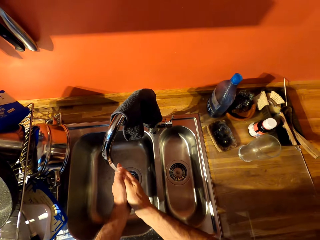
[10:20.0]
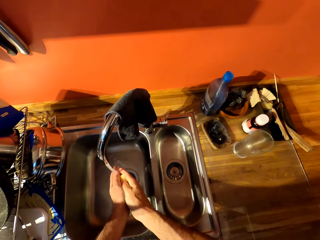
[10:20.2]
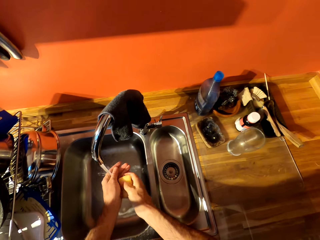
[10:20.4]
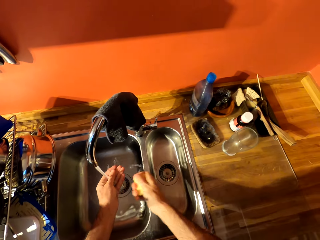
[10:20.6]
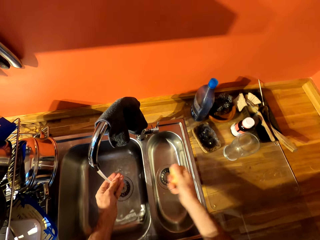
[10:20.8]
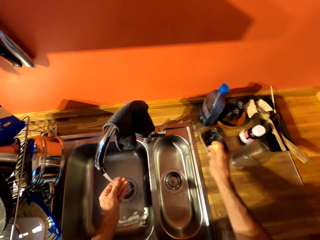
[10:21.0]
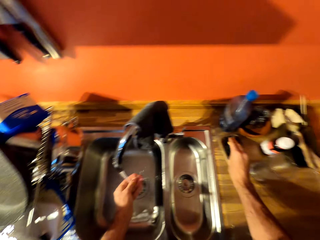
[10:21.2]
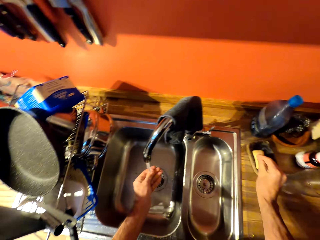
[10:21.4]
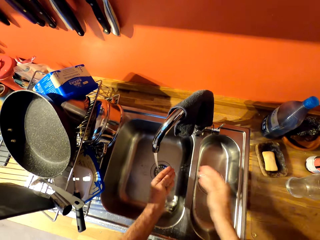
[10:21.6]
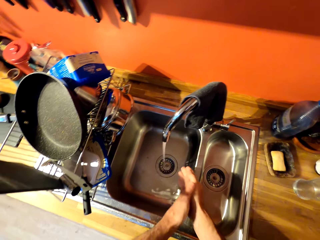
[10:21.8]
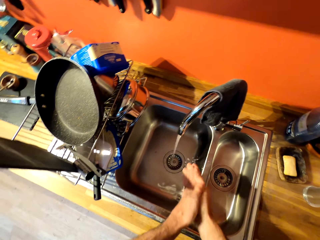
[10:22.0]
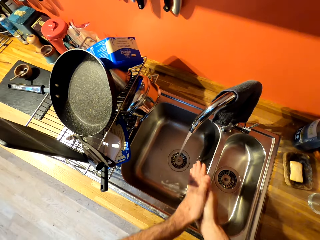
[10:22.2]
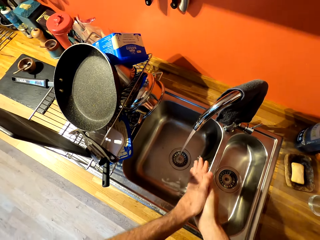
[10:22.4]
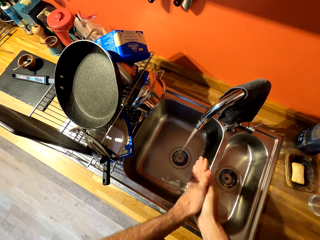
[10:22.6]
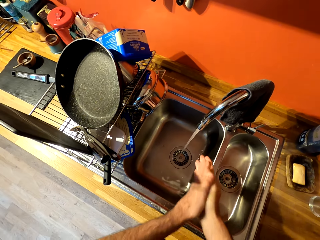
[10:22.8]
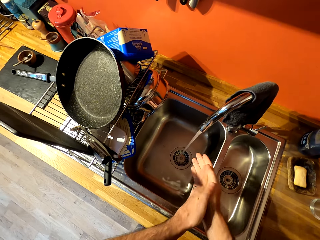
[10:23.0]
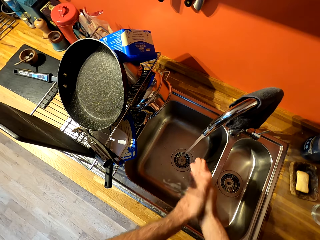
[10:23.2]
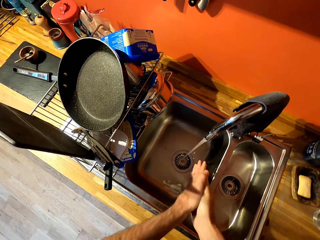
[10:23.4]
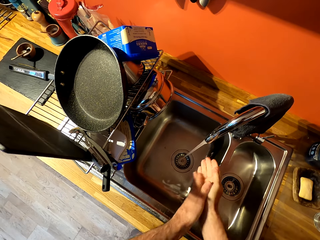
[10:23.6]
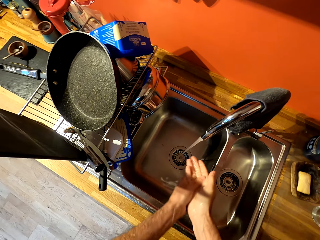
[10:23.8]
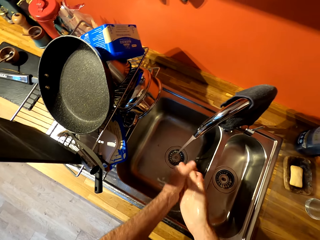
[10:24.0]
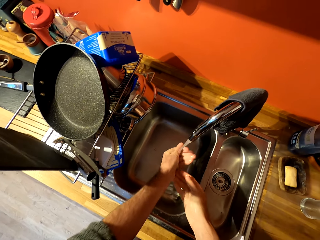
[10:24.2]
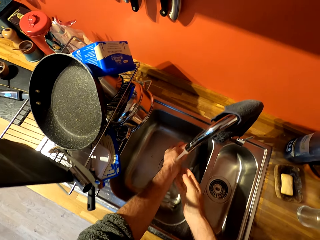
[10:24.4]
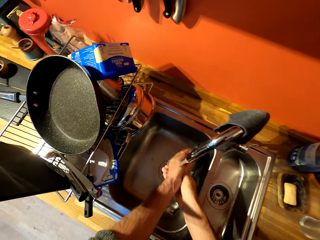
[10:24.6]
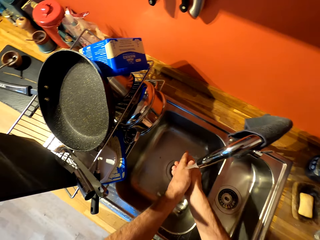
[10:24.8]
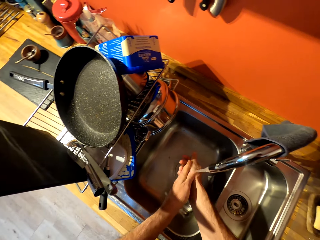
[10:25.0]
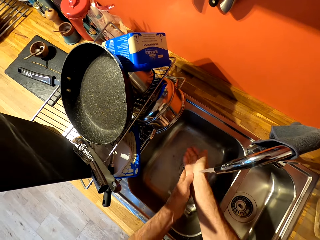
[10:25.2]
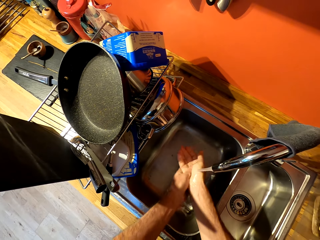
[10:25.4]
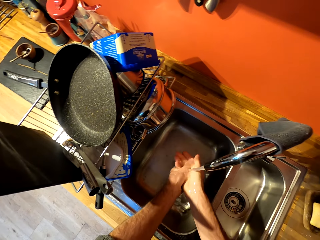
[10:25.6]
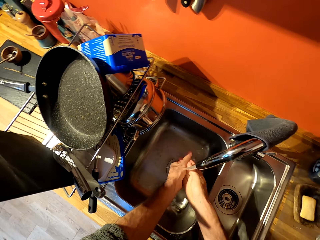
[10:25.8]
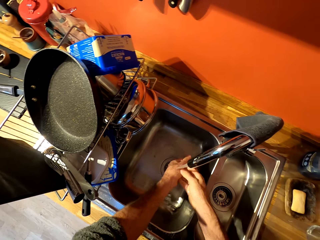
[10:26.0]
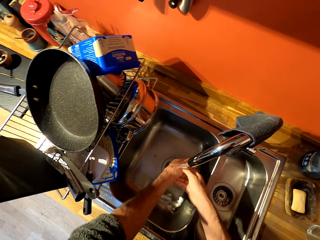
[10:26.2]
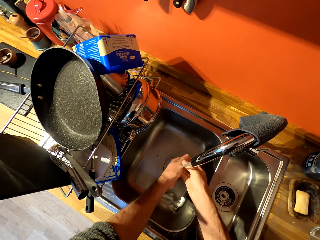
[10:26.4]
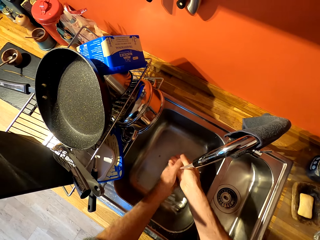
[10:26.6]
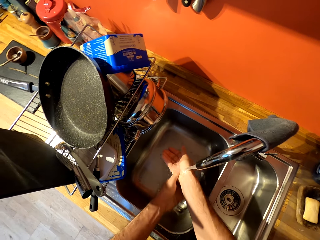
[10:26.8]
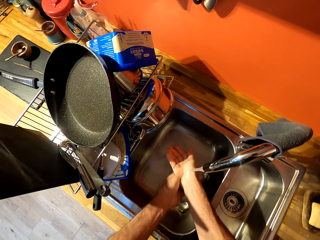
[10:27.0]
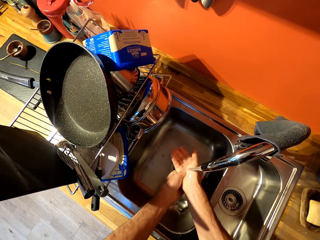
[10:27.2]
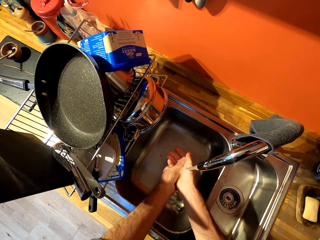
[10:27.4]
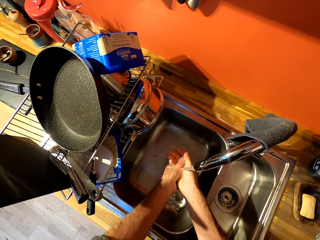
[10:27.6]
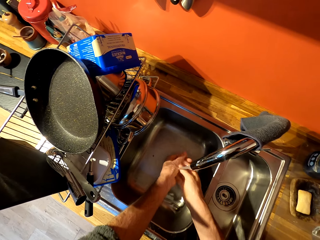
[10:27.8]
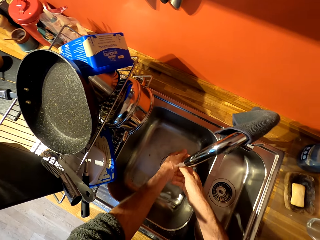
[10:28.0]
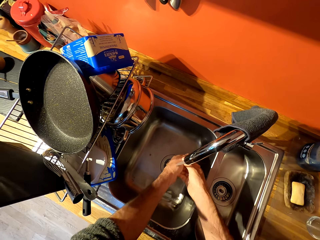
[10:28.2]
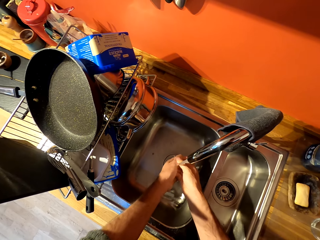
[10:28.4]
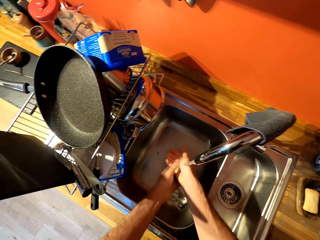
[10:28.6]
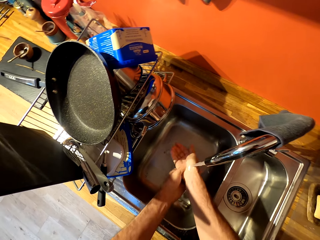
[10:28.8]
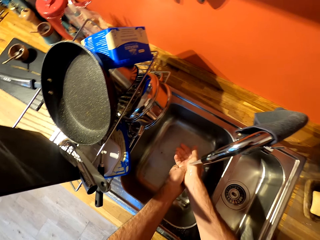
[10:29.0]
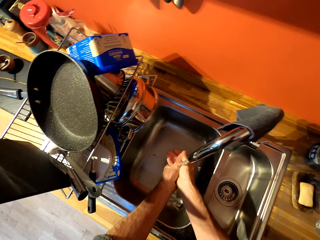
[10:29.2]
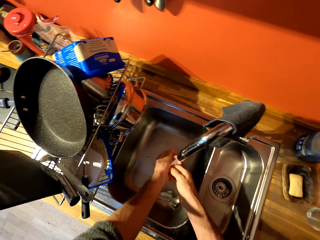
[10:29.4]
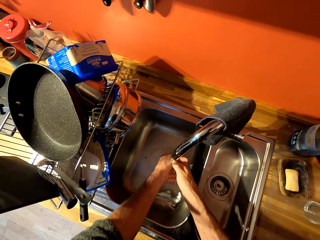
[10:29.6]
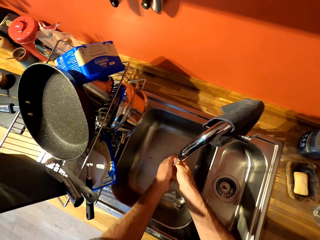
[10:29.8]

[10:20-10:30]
The camera wearer puts the soap in the soap dish. They rub the hands together. They rinse the hands under the tap water.

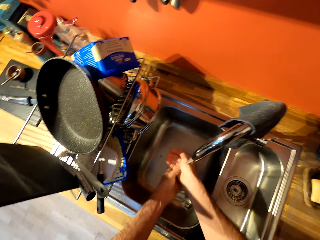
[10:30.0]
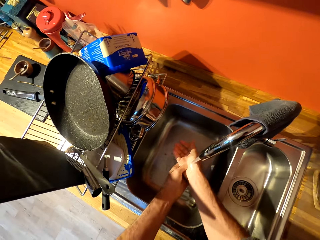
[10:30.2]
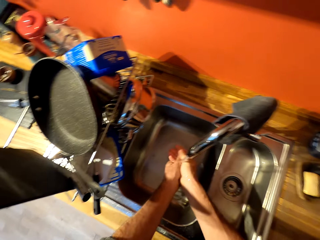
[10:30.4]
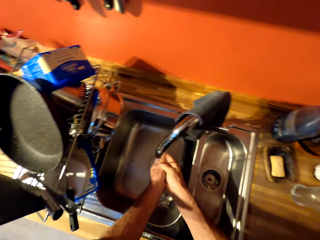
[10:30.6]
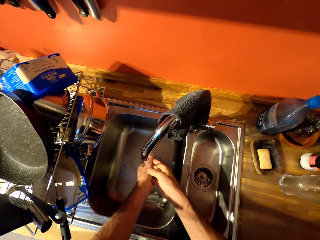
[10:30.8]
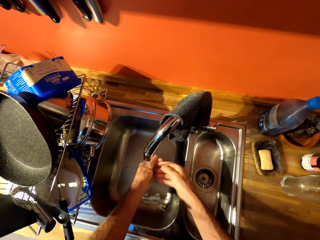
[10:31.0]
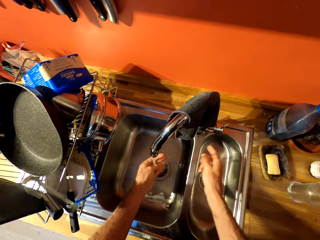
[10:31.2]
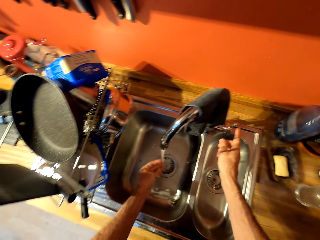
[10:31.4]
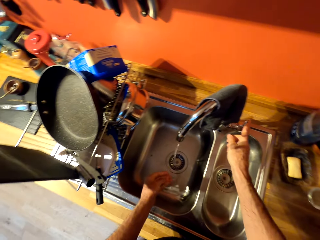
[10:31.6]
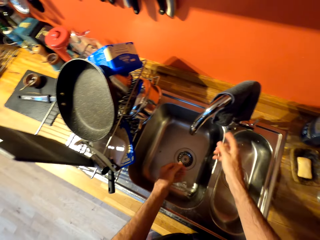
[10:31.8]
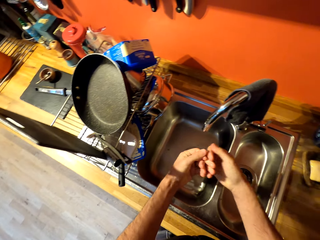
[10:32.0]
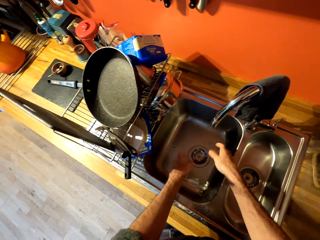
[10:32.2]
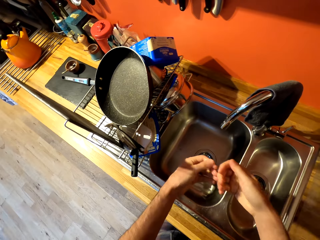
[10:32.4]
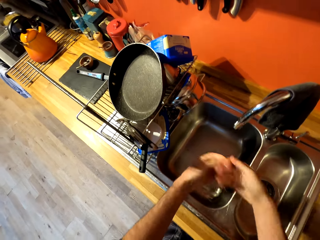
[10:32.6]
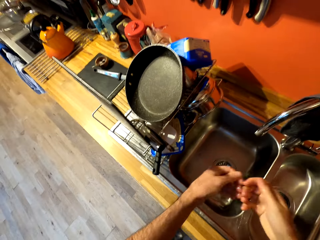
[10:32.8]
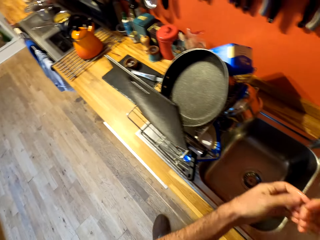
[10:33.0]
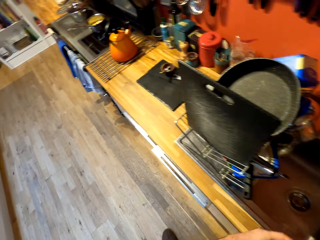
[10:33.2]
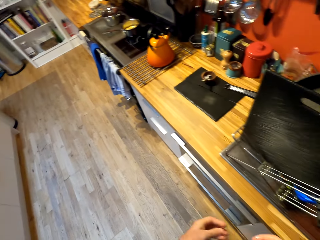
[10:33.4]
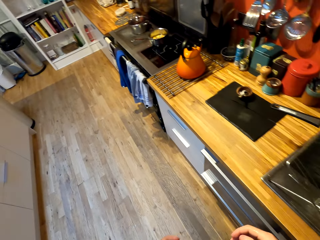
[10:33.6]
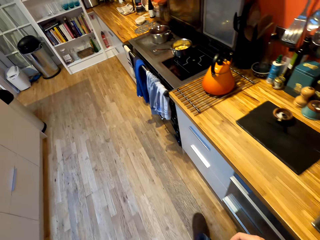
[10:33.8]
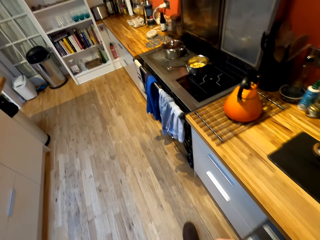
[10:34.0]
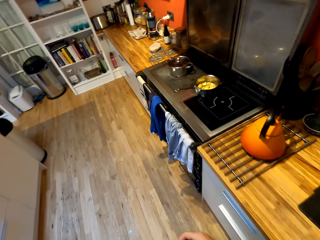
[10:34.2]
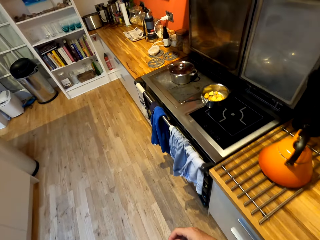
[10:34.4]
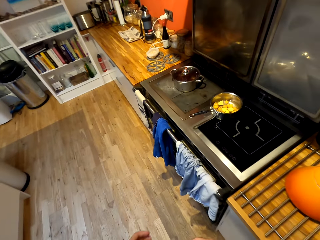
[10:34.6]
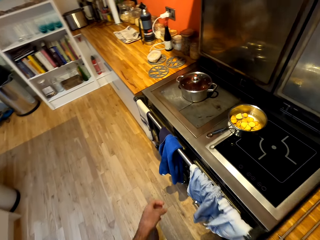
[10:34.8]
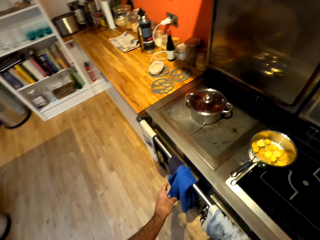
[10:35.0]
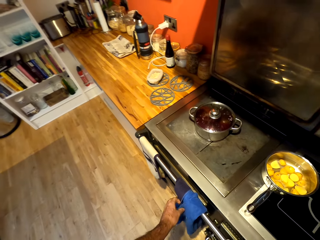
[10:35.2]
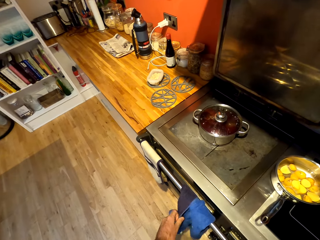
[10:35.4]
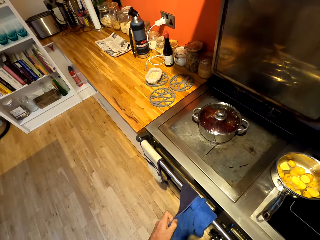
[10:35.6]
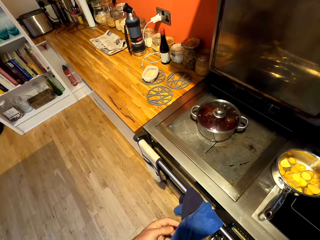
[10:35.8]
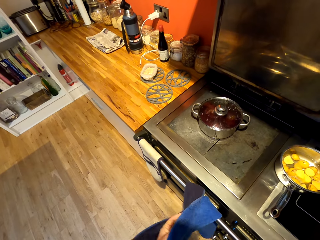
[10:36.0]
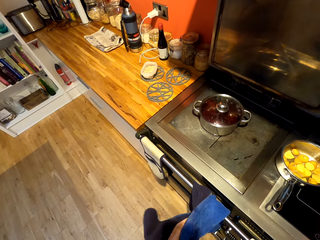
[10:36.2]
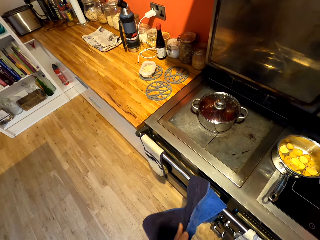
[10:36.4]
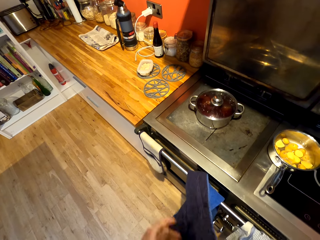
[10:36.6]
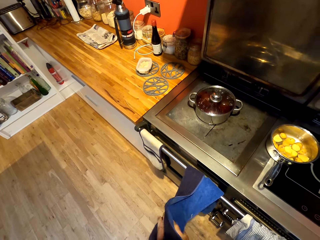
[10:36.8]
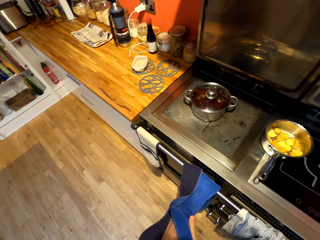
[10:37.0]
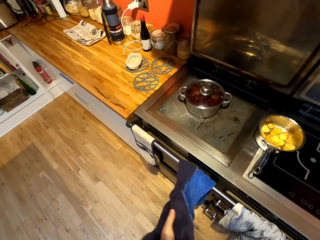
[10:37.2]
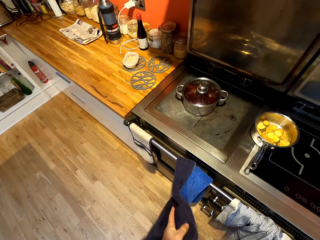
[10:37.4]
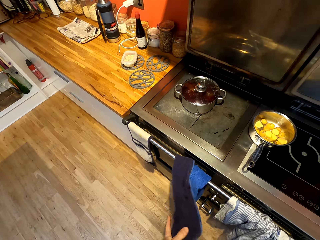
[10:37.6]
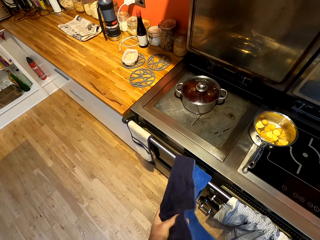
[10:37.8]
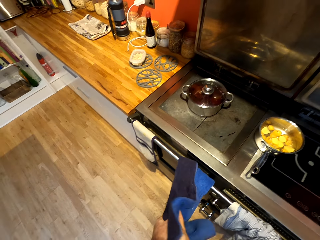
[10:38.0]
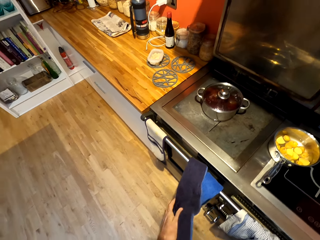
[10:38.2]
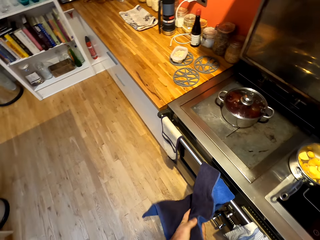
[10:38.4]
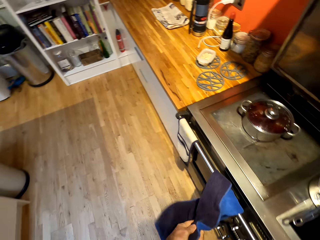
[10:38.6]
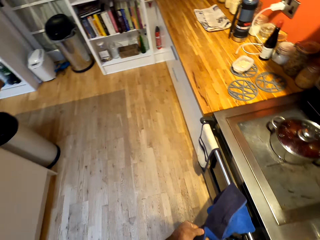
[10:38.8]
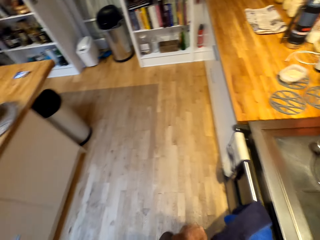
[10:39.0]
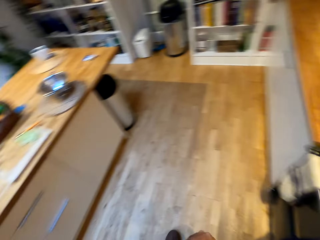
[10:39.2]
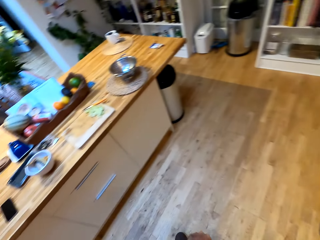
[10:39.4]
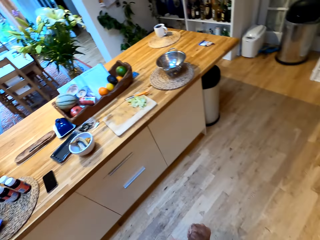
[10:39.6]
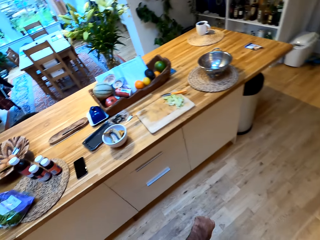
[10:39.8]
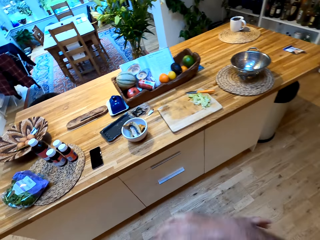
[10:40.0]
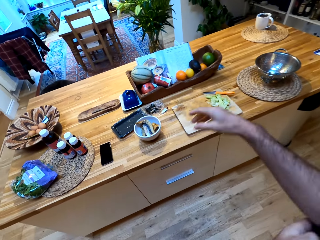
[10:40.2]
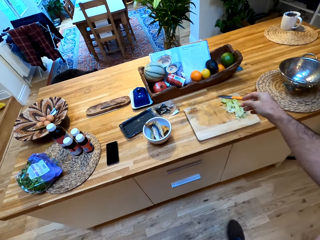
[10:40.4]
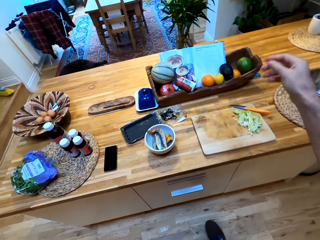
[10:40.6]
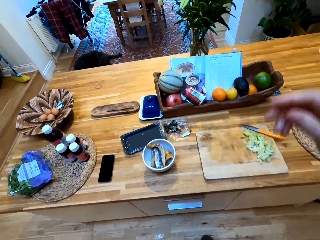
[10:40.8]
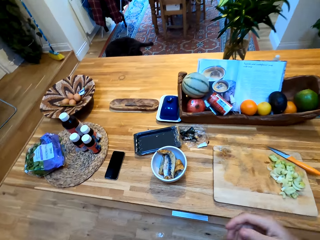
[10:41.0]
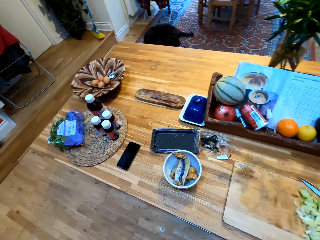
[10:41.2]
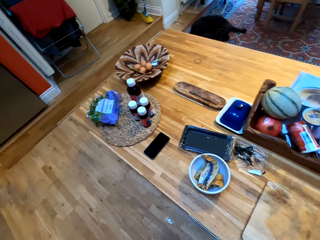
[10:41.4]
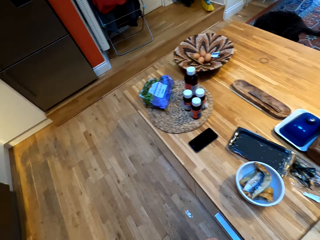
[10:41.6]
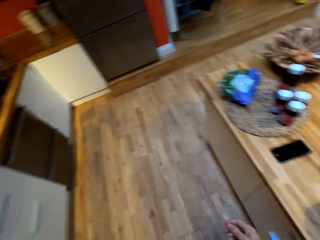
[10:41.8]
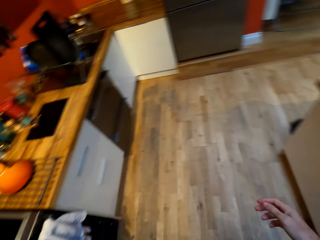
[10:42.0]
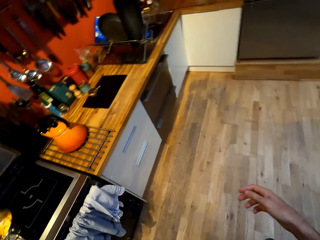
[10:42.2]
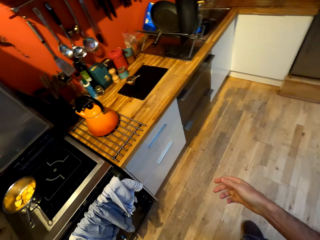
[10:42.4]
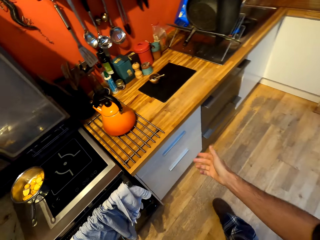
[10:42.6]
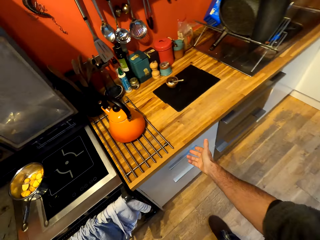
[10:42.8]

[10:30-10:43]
The camera wearer closes the tap. They flick the hand in the sink. They walk beside the worktop. They take a towel. They dry the hand with the towel. They walk to the counter in the kitchen area.
